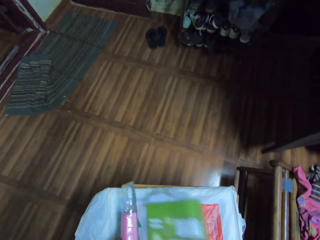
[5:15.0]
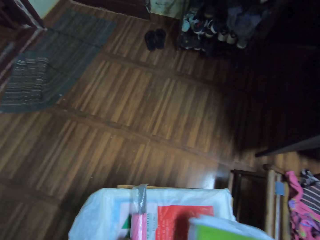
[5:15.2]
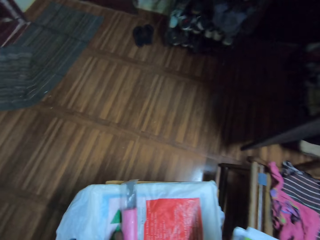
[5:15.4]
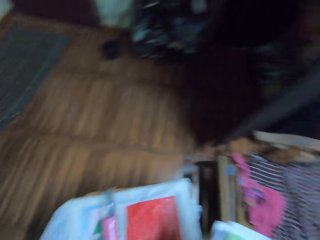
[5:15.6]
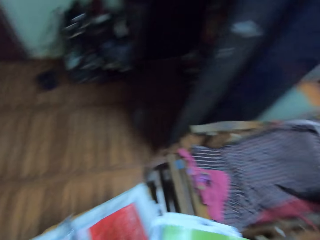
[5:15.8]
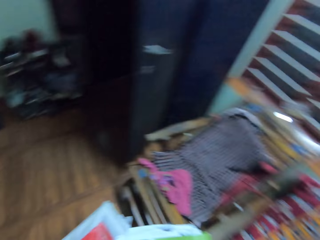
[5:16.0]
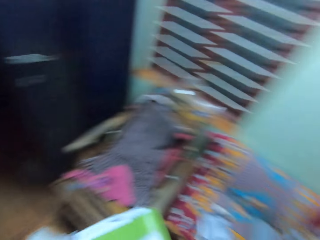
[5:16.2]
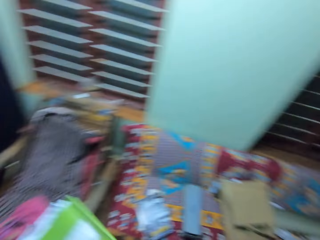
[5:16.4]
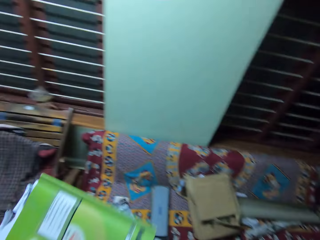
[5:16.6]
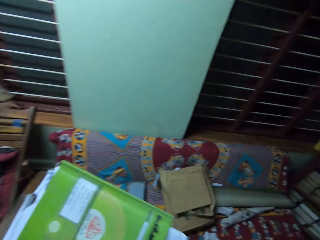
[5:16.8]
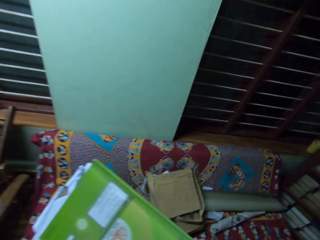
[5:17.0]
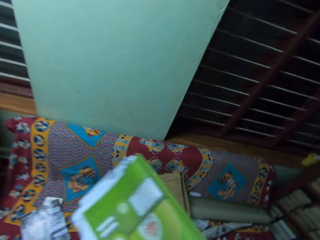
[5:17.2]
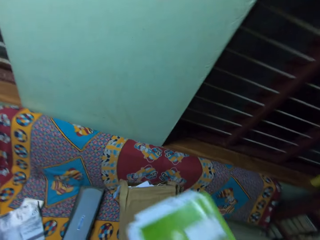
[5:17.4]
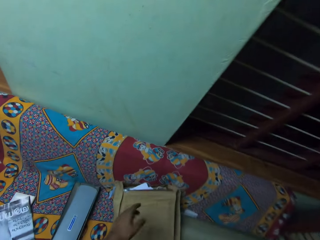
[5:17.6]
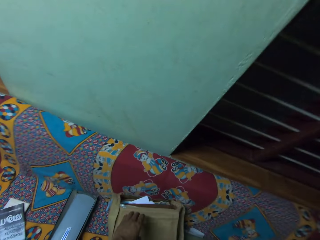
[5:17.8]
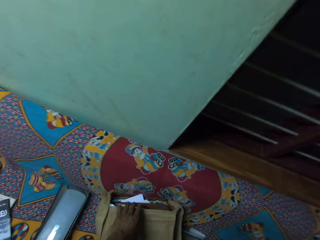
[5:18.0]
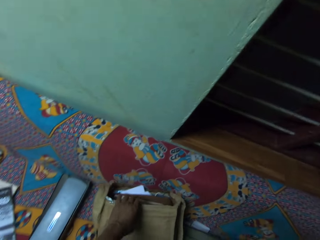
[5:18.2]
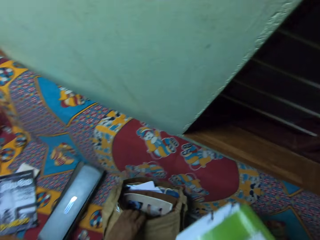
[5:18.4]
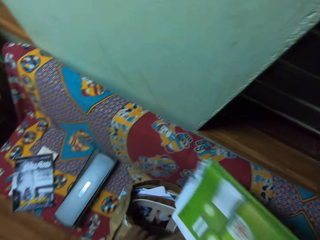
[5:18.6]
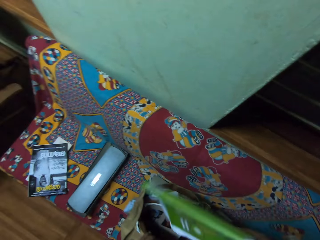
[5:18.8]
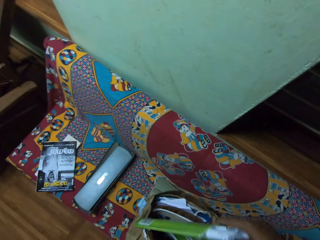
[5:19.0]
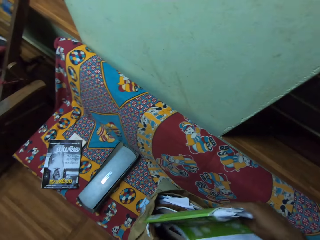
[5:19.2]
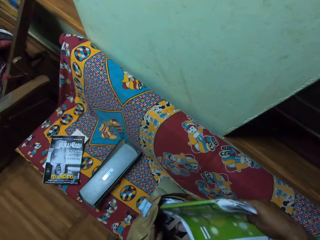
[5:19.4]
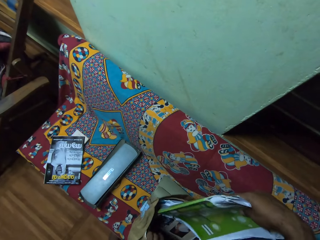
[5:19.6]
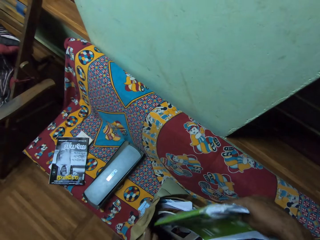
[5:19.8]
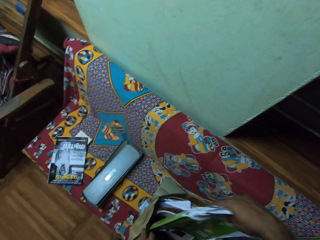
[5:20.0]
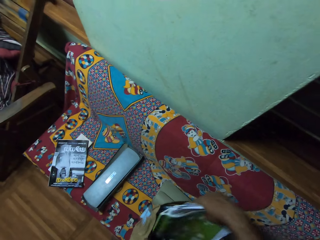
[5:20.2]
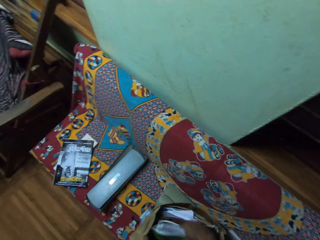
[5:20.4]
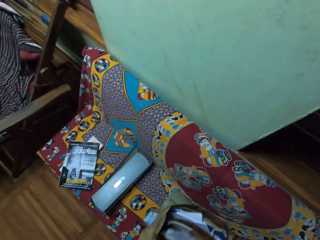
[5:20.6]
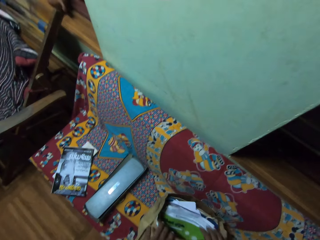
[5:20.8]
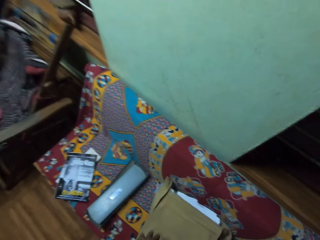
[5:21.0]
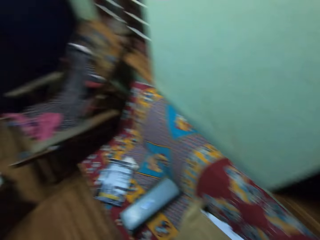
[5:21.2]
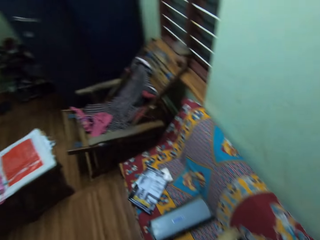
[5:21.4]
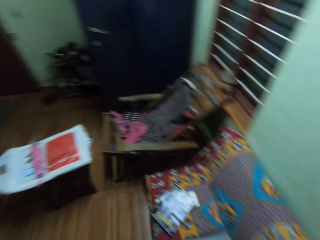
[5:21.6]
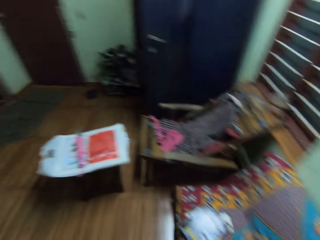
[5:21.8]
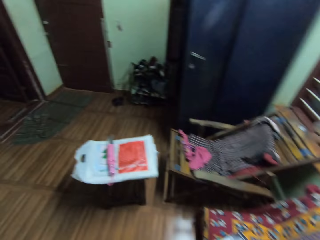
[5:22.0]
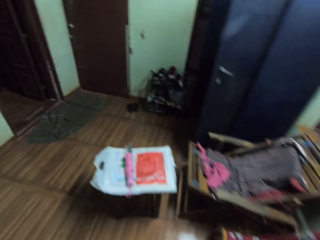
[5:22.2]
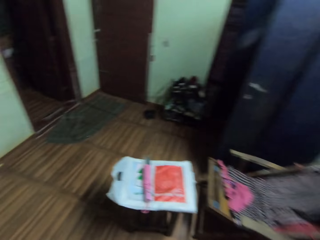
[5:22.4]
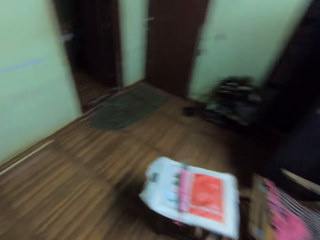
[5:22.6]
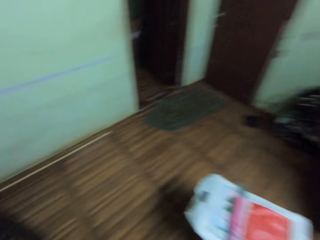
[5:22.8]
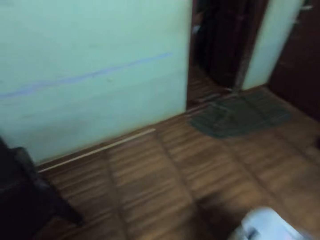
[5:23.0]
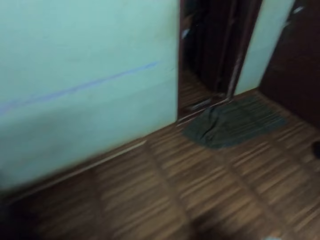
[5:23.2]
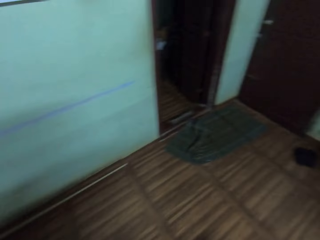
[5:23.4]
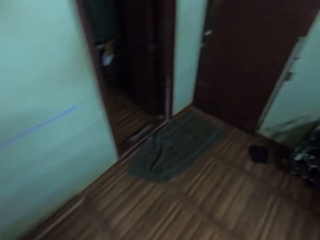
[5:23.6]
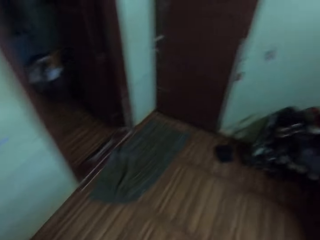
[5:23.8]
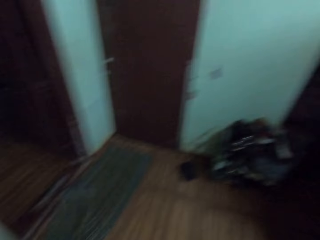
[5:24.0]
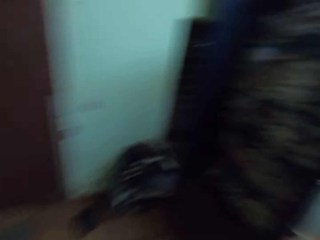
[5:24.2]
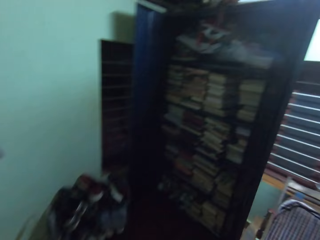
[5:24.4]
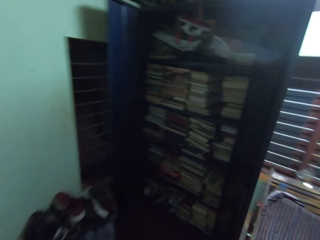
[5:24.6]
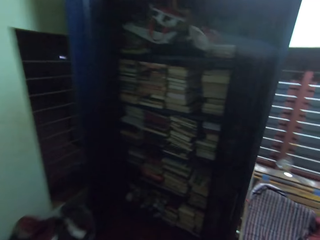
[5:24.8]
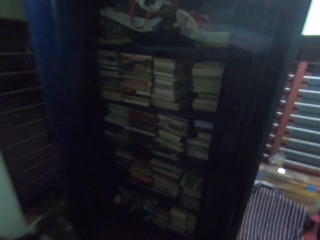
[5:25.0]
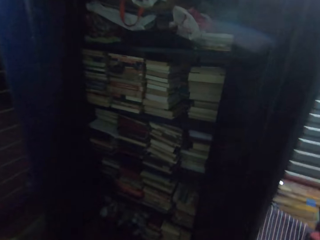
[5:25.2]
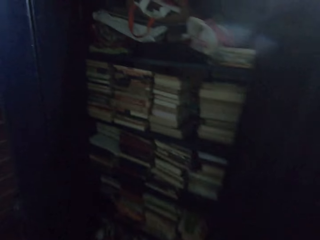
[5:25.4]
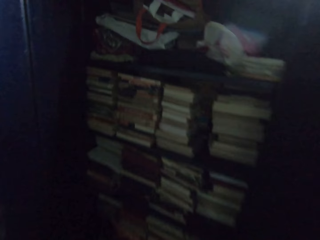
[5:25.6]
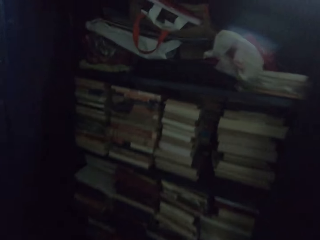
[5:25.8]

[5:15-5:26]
The camera wearer takes a book from the table. They walk around in the room. They adjust a bag. They put the book in the bag. They walk around in the room.

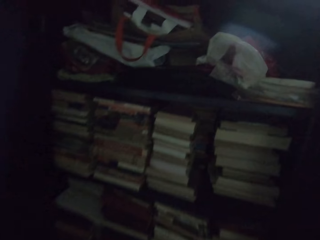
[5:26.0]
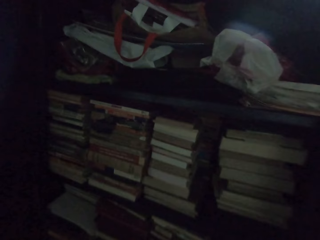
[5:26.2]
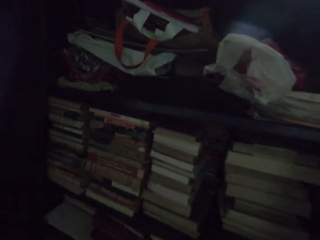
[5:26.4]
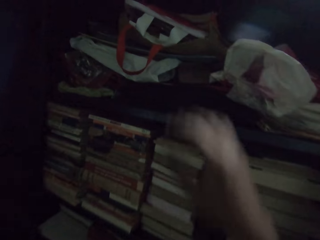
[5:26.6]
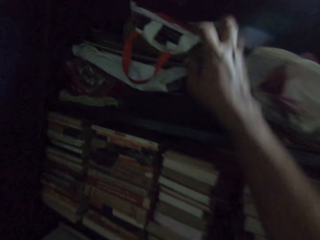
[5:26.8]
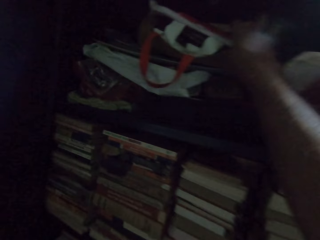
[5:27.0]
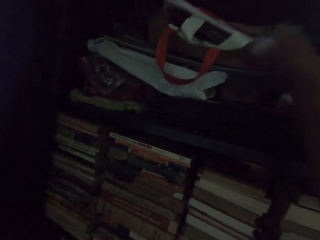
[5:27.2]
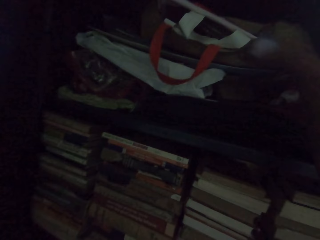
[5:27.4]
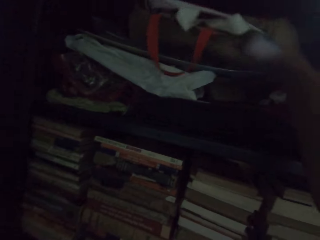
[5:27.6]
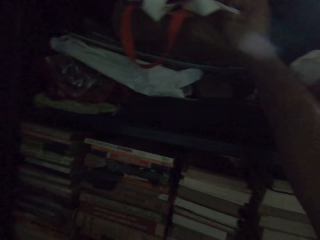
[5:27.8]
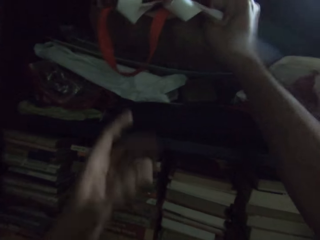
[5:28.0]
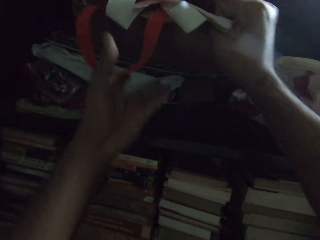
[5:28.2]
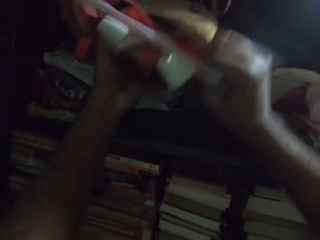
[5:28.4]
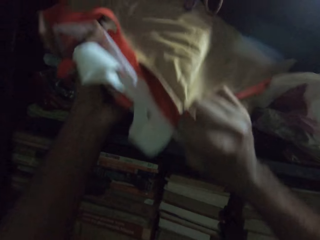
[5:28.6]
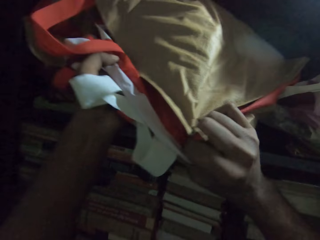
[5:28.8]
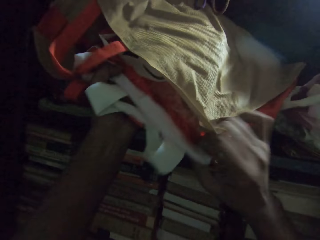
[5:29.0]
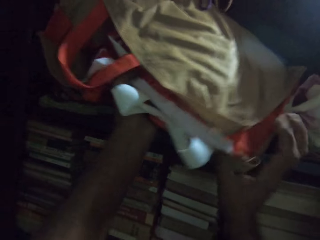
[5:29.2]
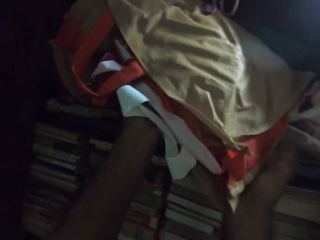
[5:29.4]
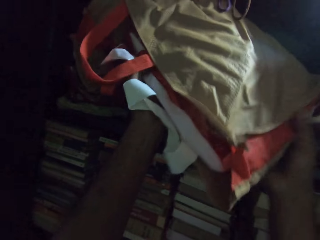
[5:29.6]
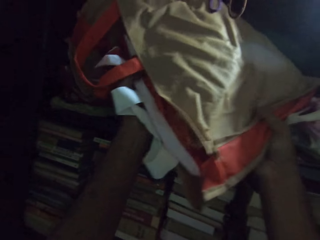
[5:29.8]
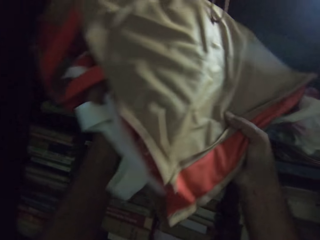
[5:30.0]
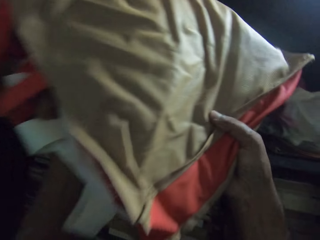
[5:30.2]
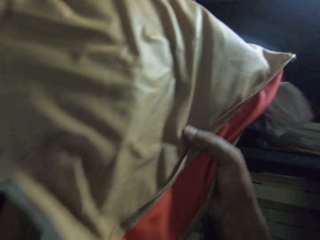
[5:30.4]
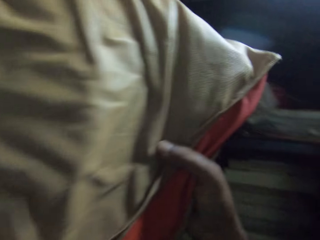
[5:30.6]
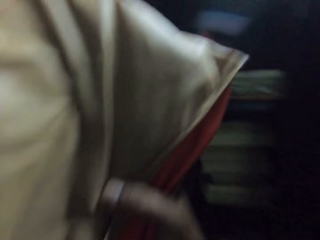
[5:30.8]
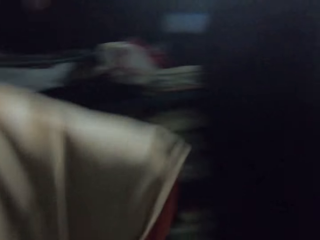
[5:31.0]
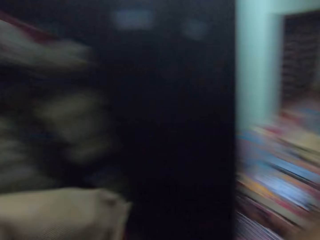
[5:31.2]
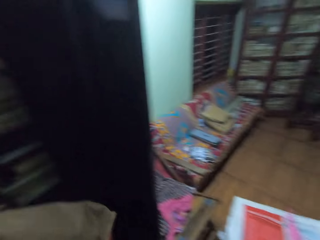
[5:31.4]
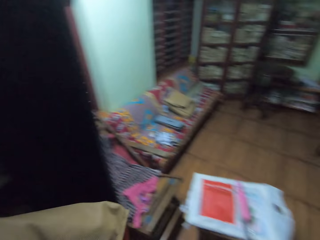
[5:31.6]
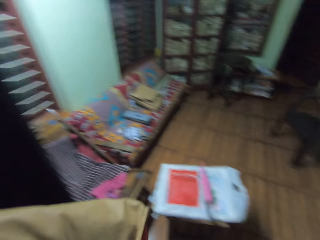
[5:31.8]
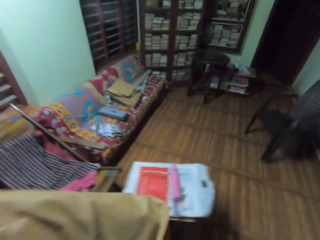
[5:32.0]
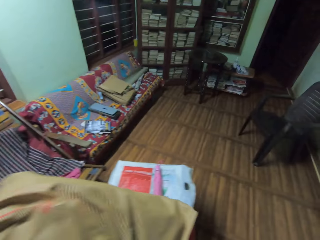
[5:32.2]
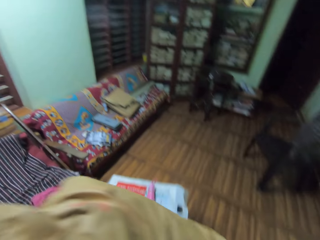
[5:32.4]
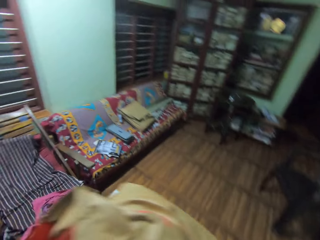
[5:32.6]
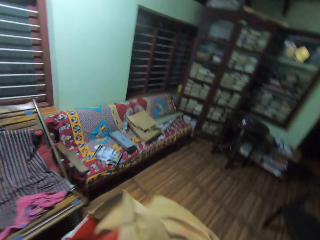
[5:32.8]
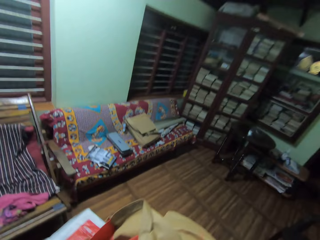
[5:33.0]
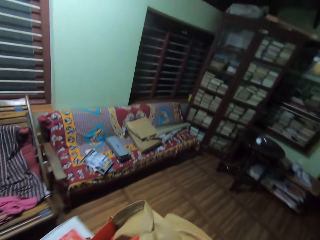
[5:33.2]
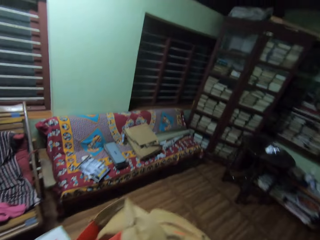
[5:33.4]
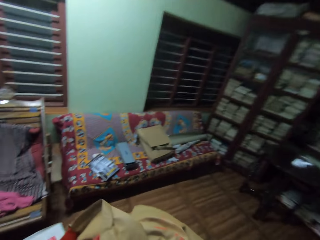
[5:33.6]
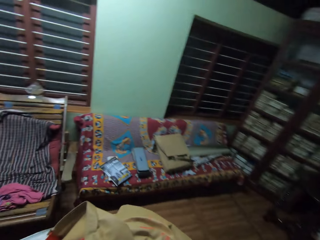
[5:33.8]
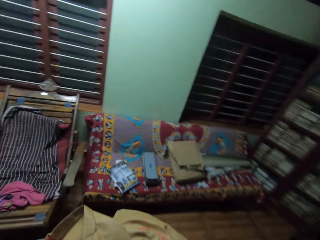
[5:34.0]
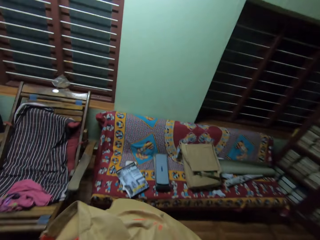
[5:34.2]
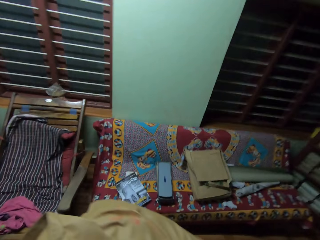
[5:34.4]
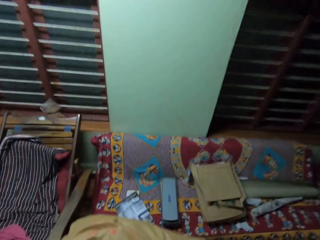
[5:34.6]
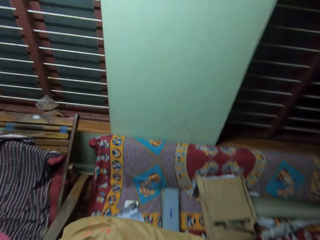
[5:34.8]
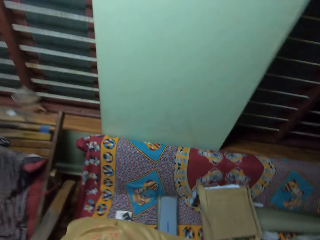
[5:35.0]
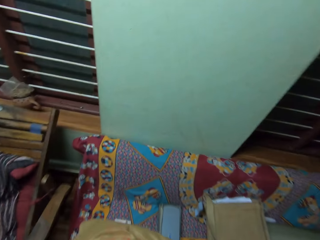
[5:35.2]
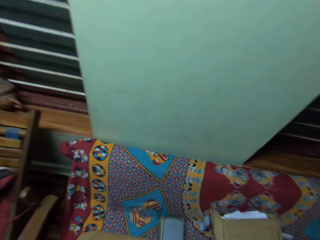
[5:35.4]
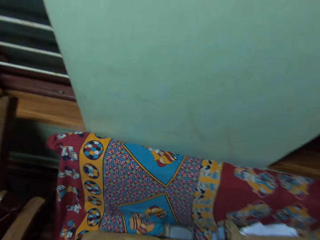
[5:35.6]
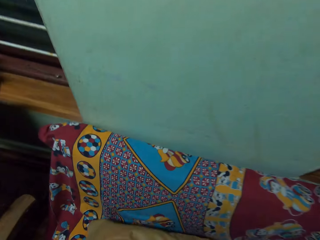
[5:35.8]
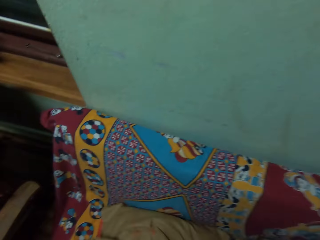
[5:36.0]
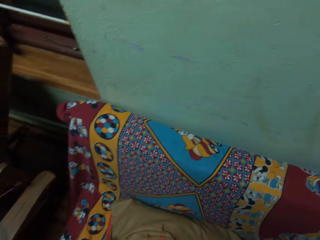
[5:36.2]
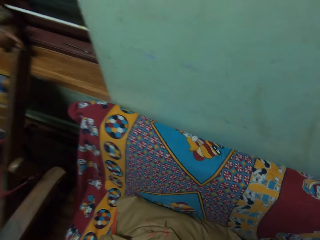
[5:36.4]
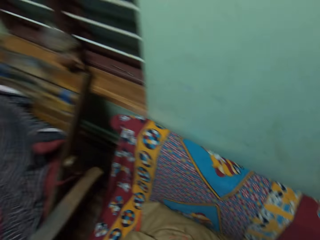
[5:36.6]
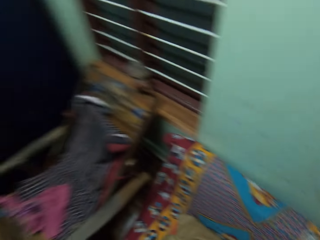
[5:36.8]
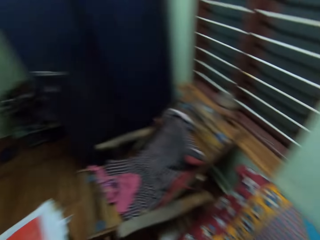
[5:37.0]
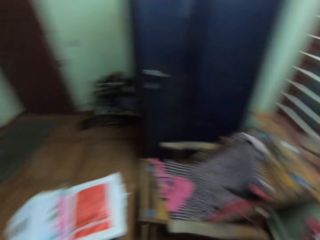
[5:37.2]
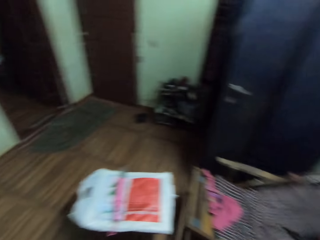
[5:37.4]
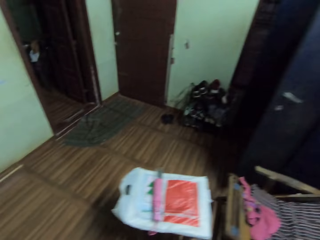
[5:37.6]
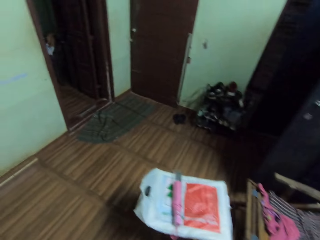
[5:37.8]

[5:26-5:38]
The camera wearer takes a shopping bag from the shelf. They carry bags around in the room. They put the shopping bag on the chair.
